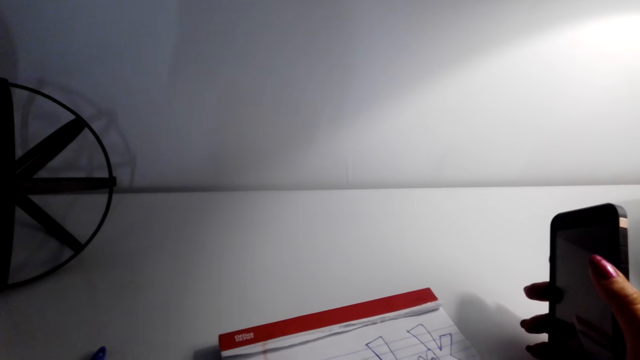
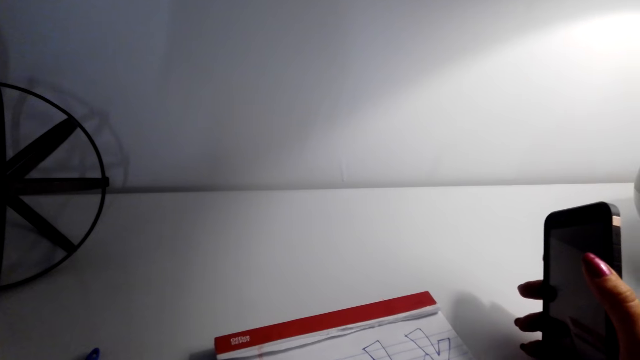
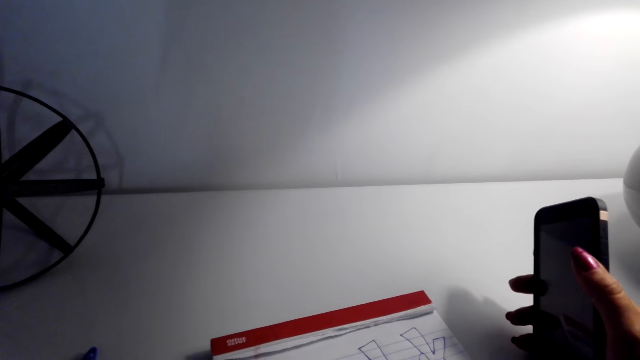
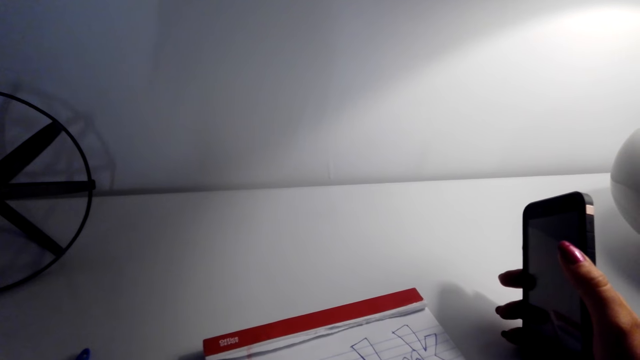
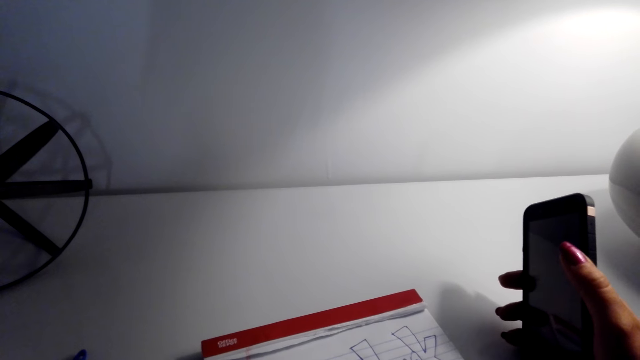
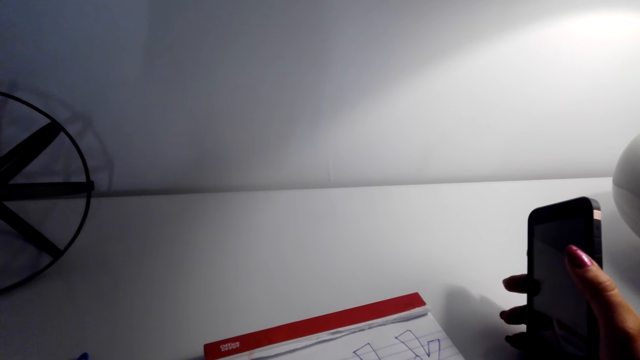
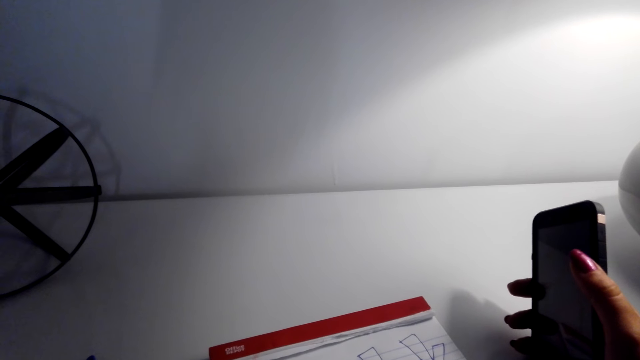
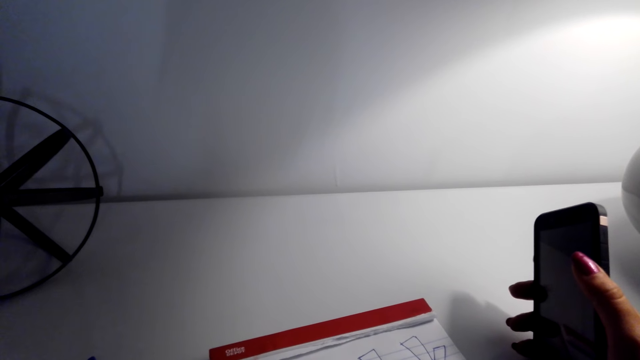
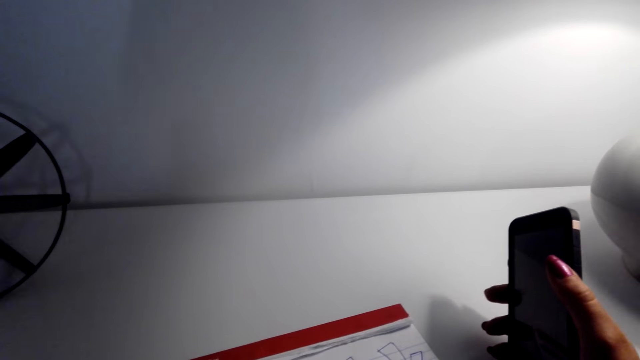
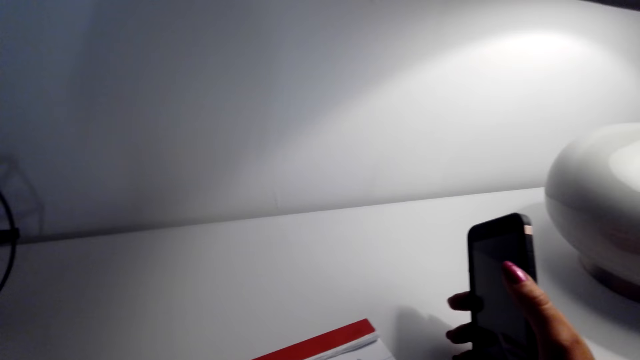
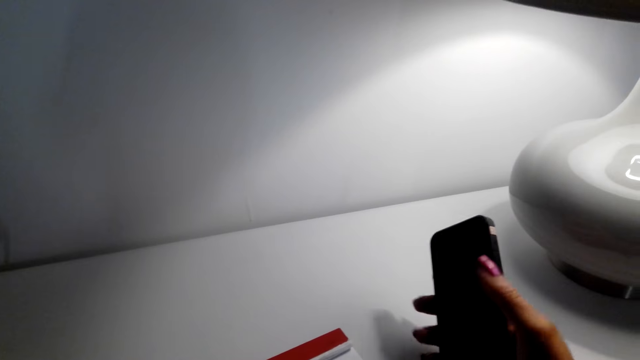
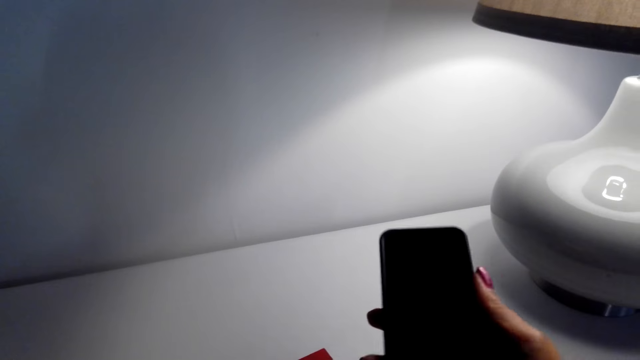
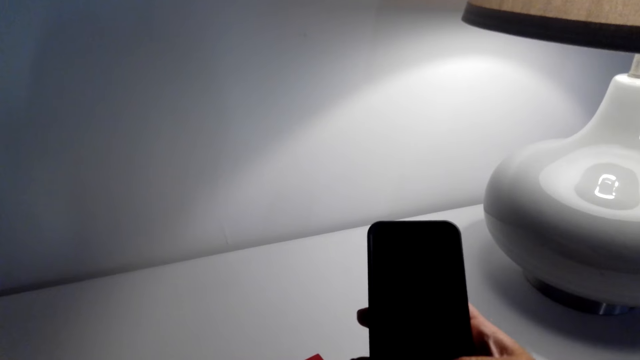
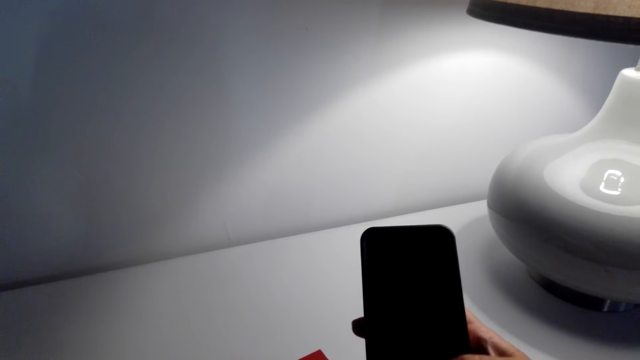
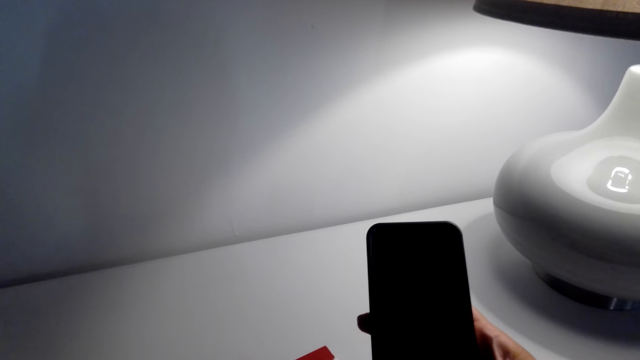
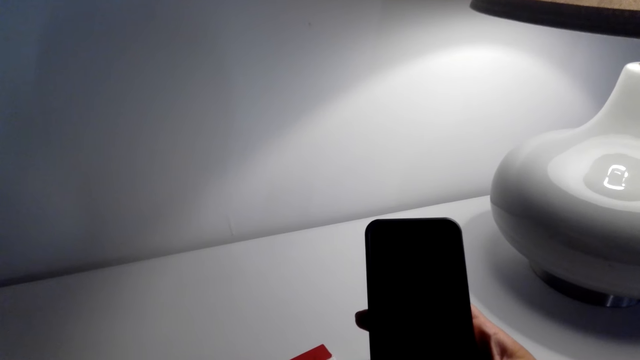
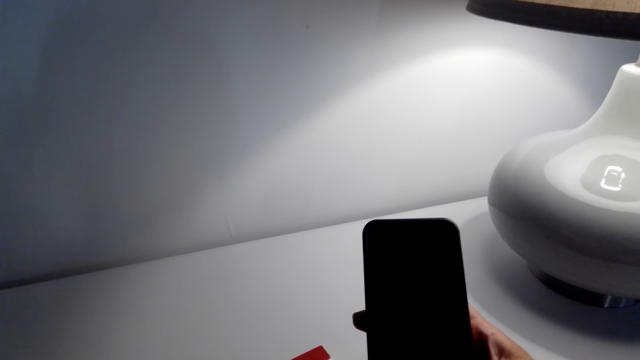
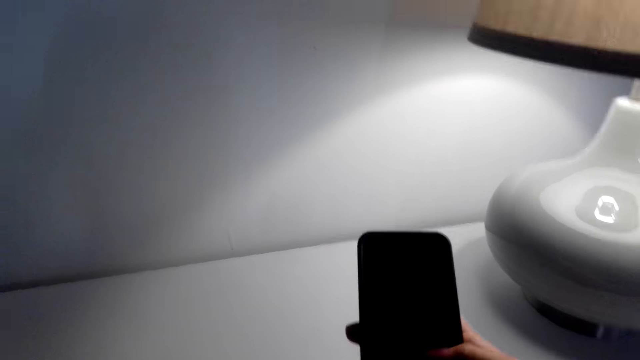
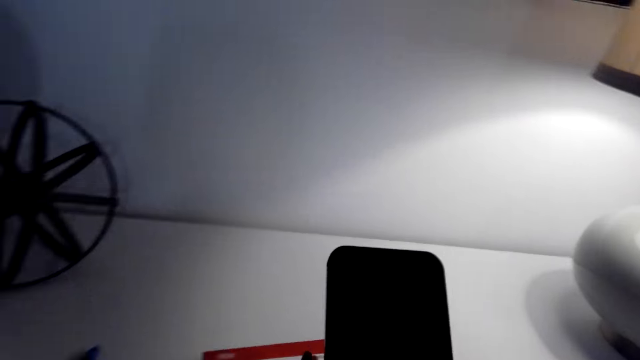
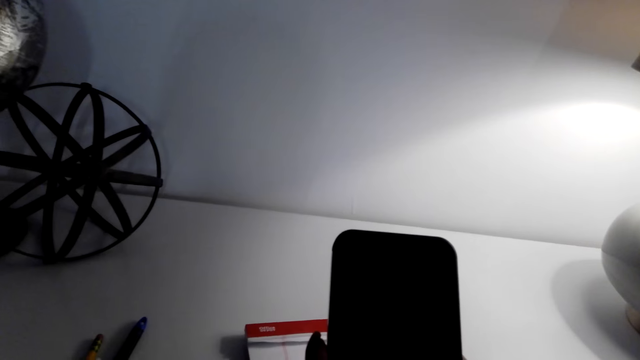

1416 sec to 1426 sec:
The camera wearer looks ahead. They scroll the phone. They hold the phone with the right hand.

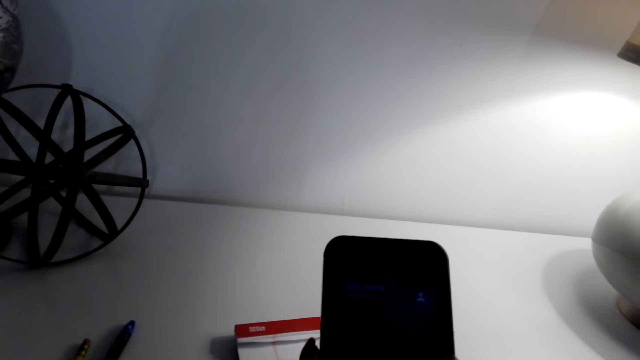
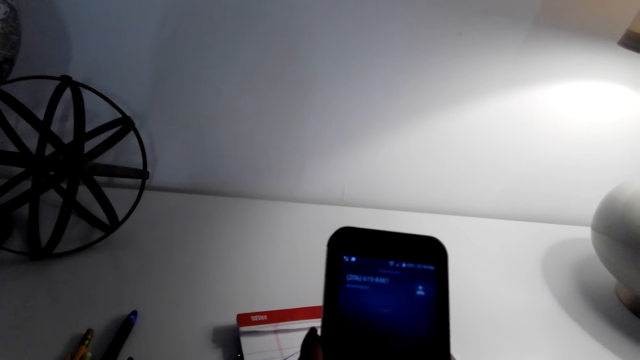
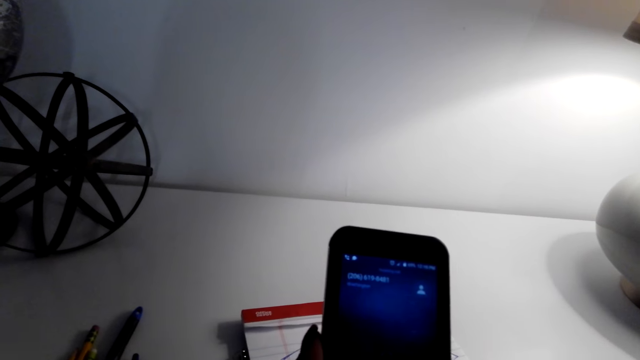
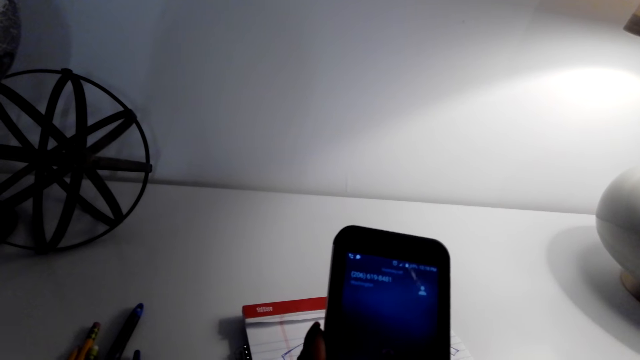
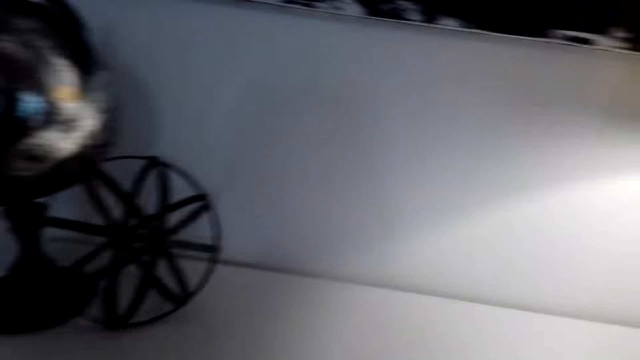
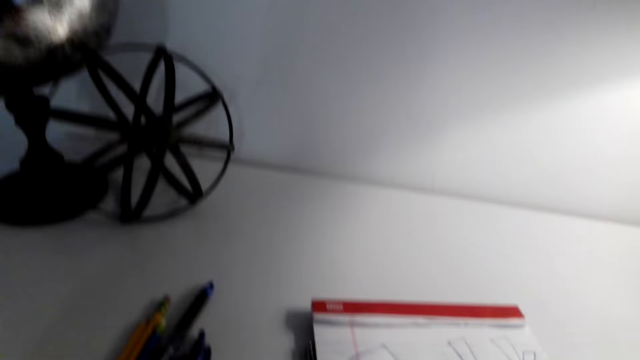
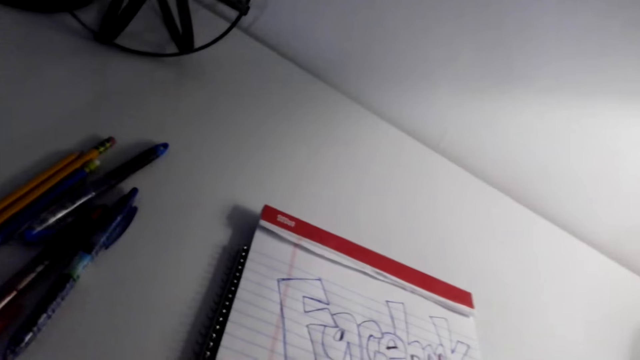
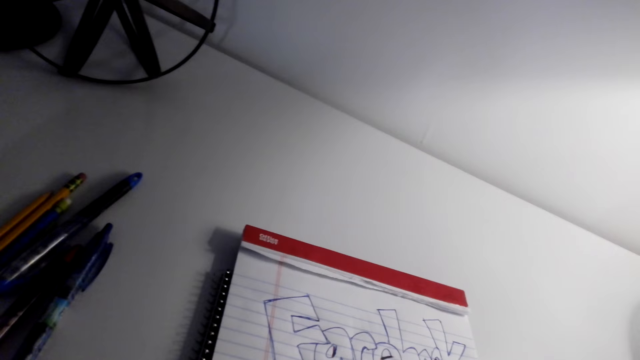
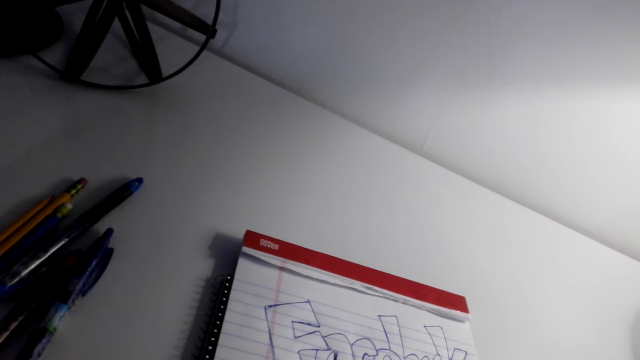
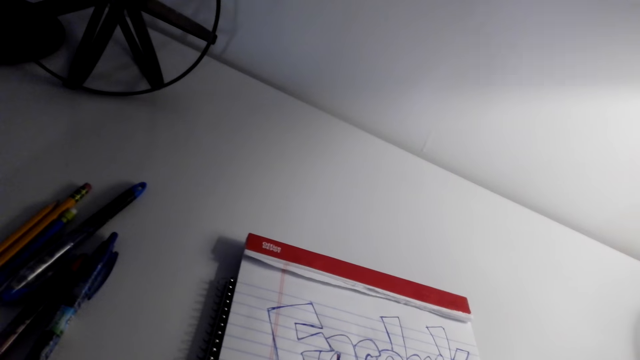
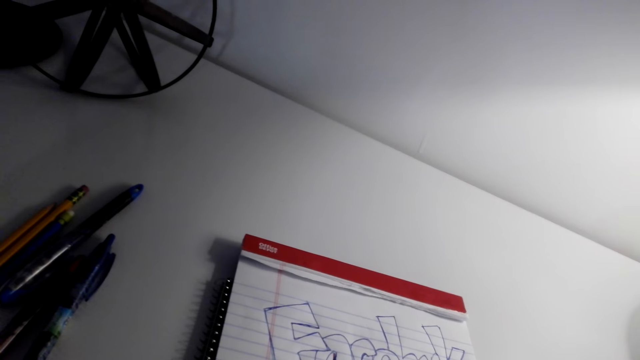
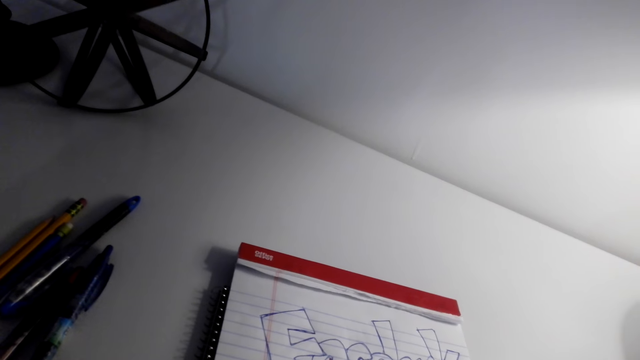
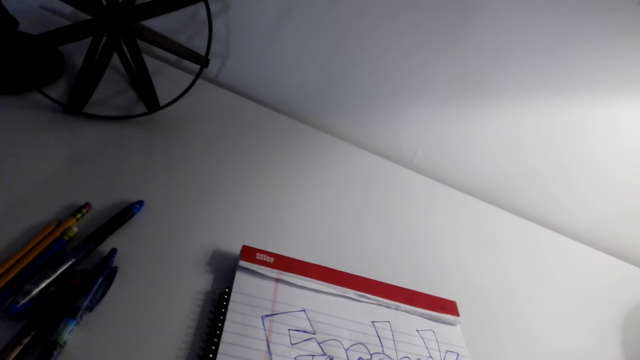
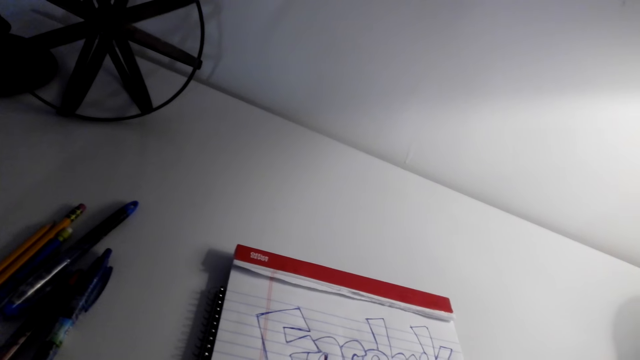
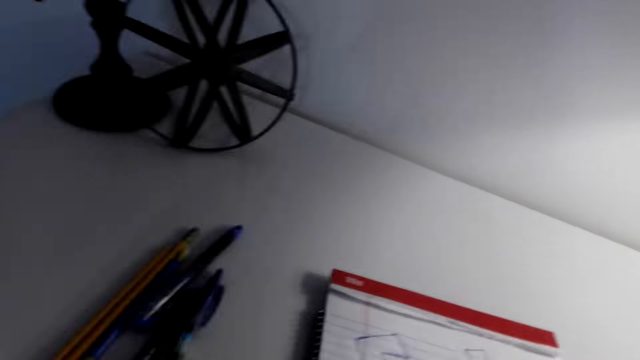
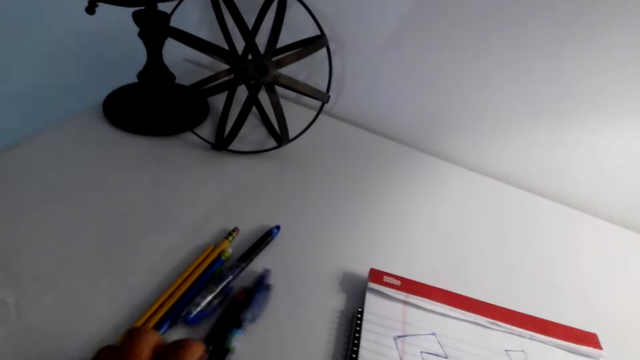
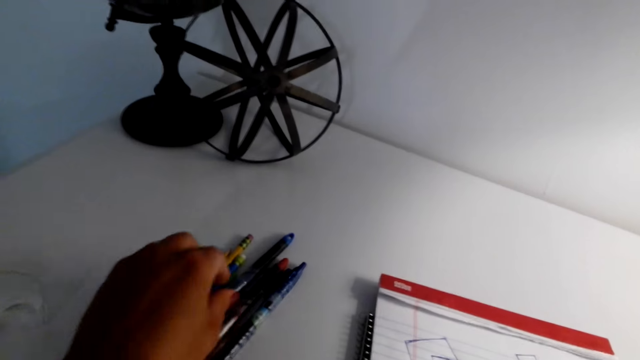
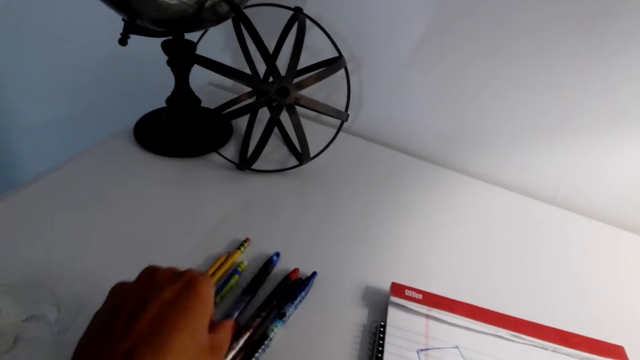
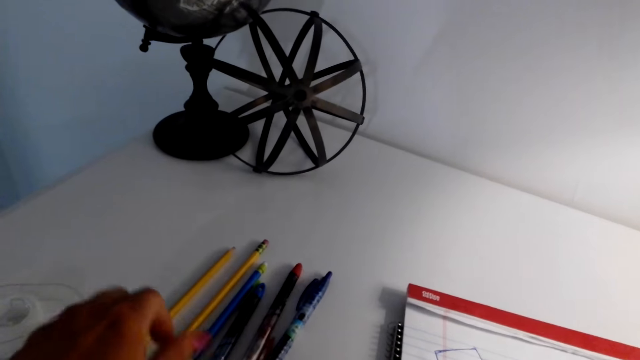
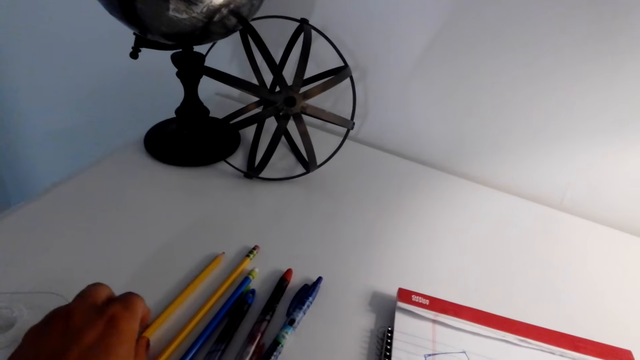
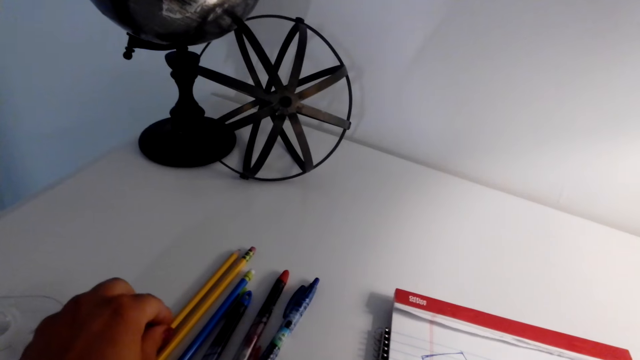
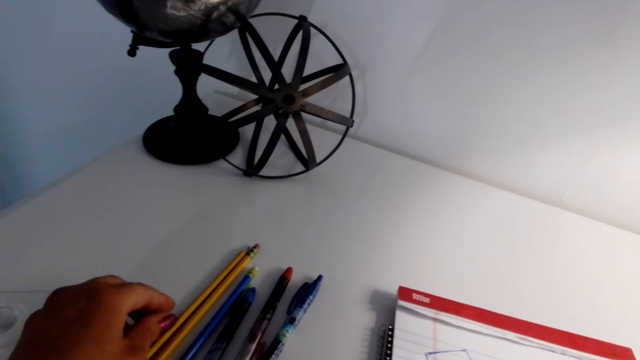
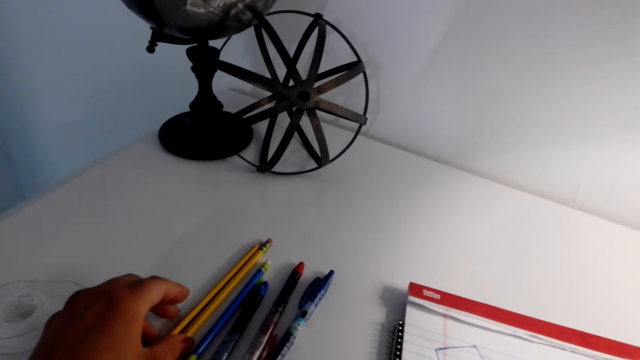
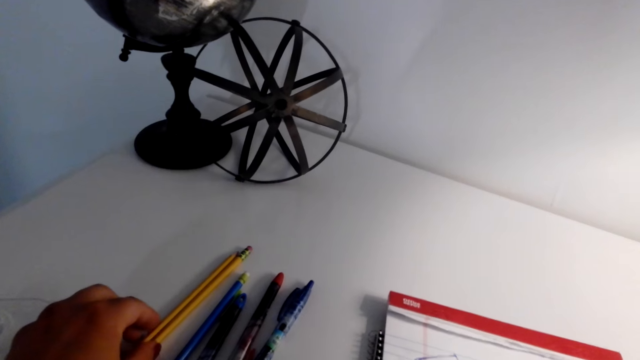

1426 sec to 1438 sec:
The camera wearer swipes the phone. They look at the art. They hold the pencils. They move the pens and pencil with the left hand.
